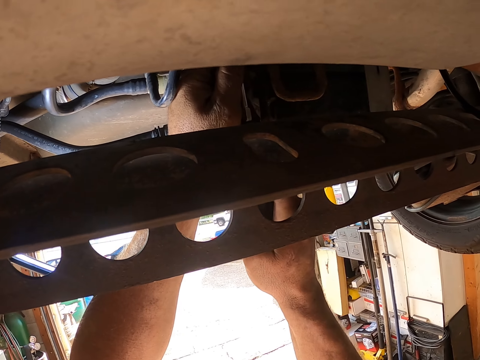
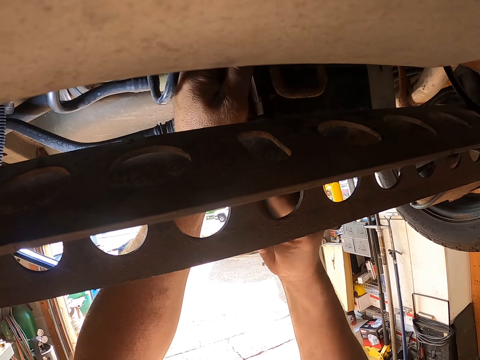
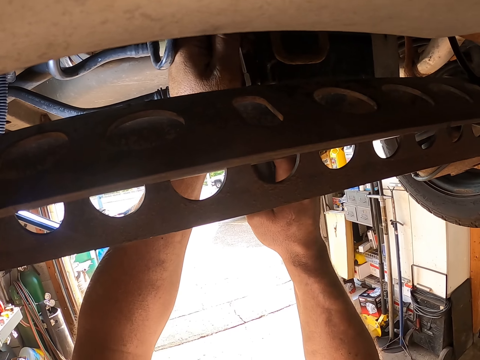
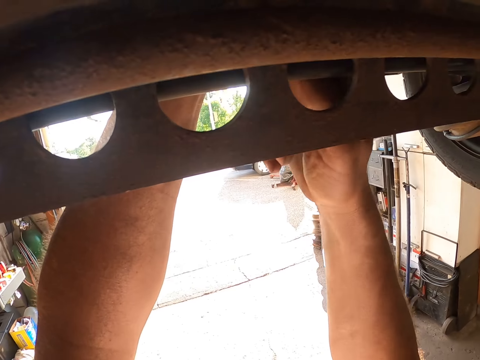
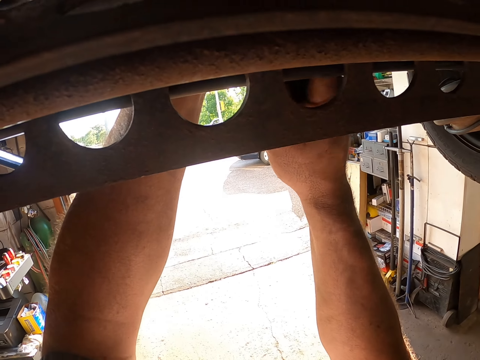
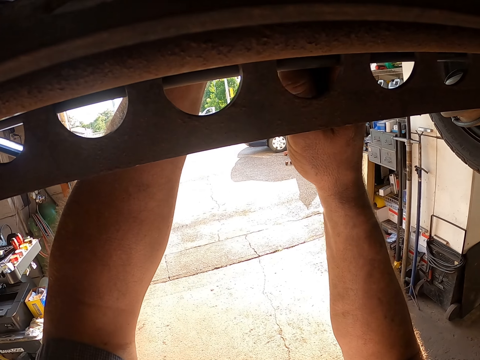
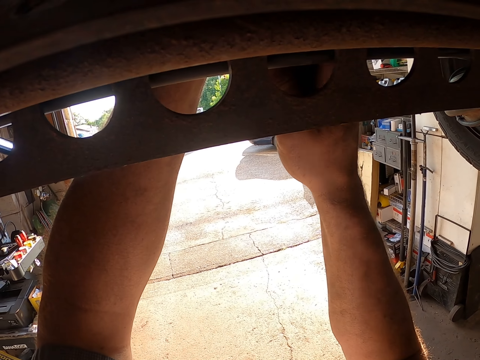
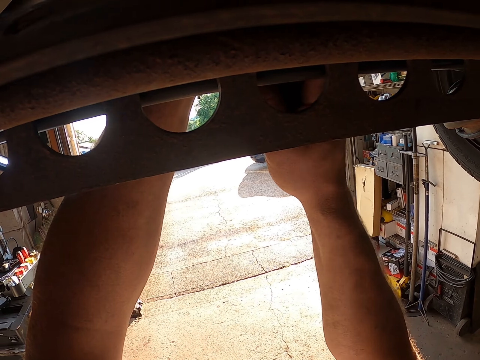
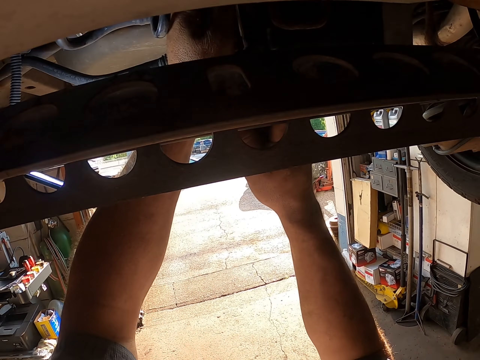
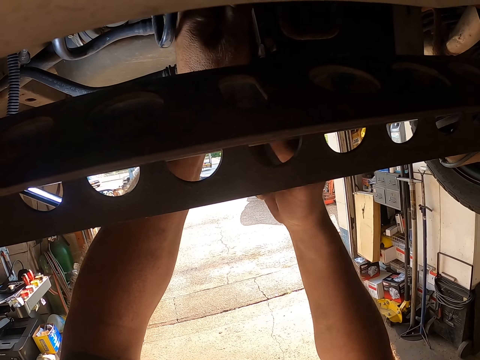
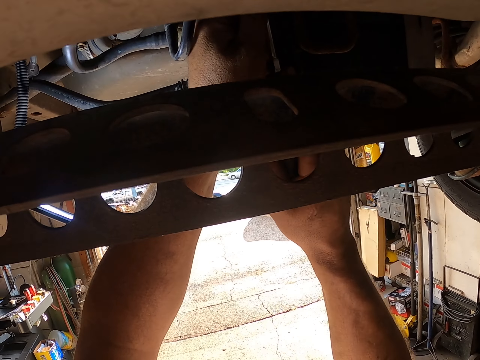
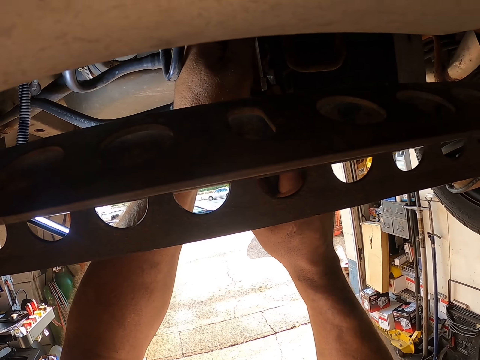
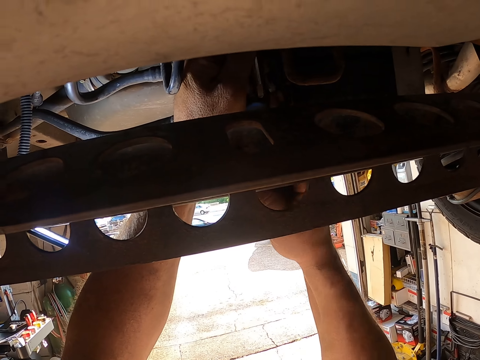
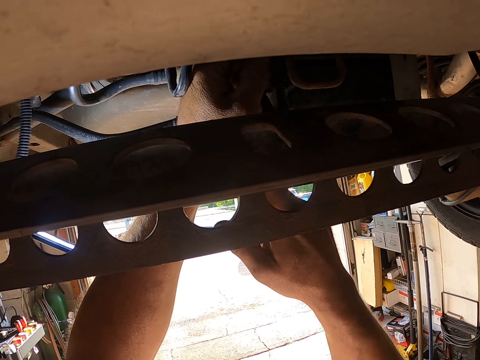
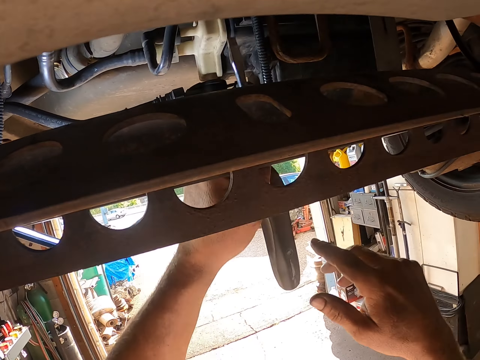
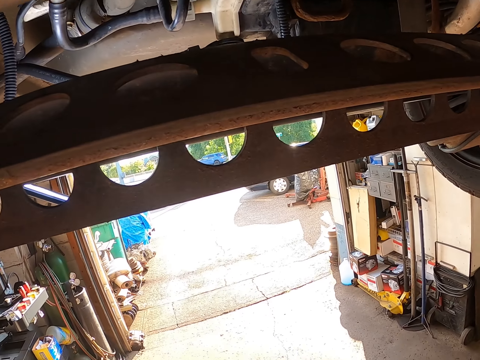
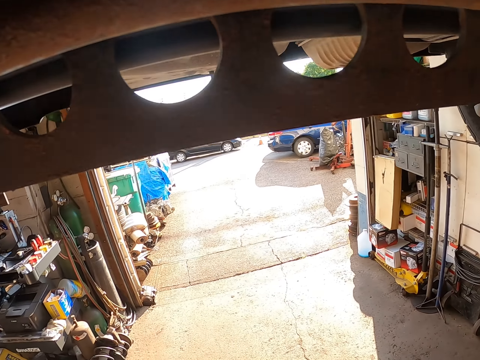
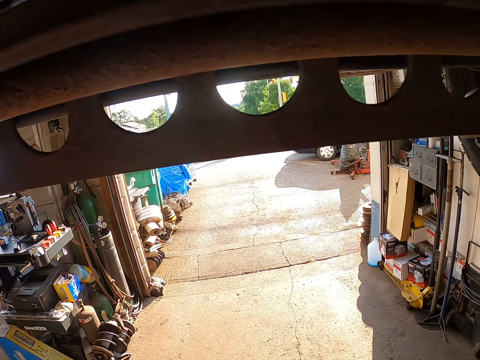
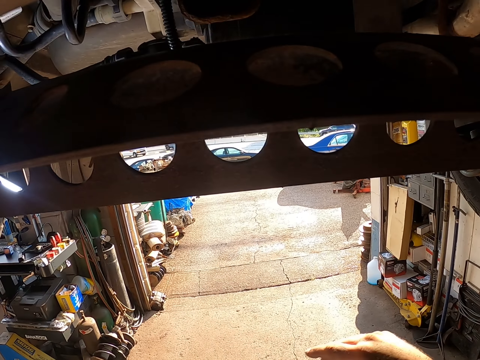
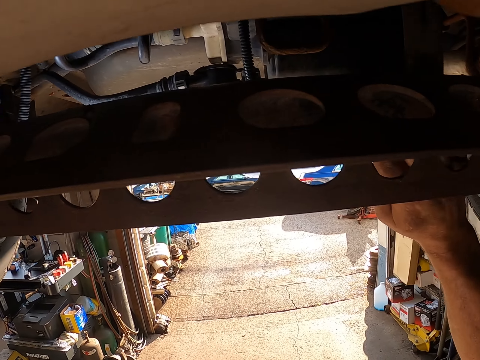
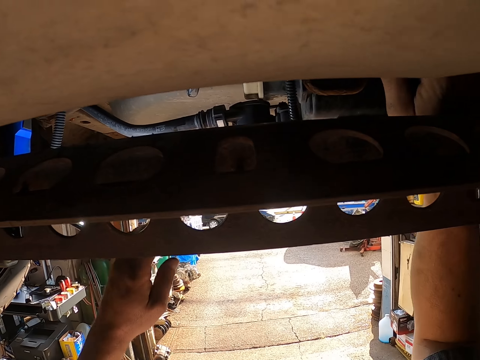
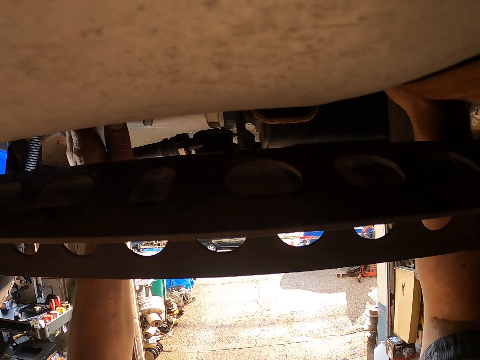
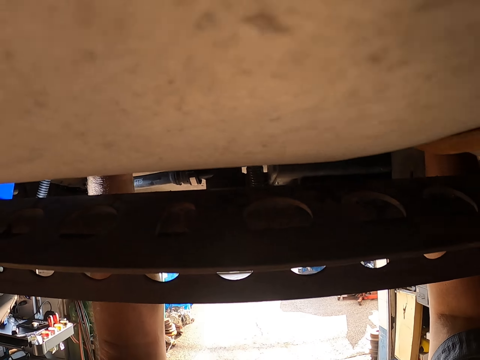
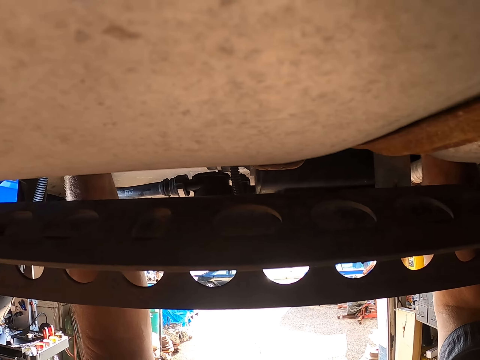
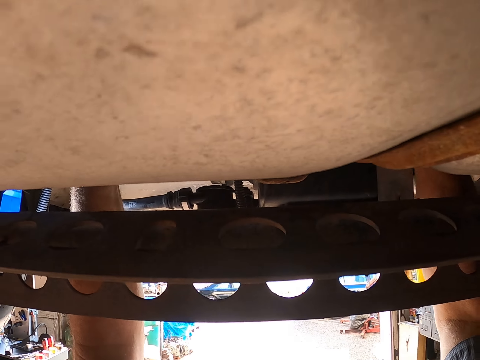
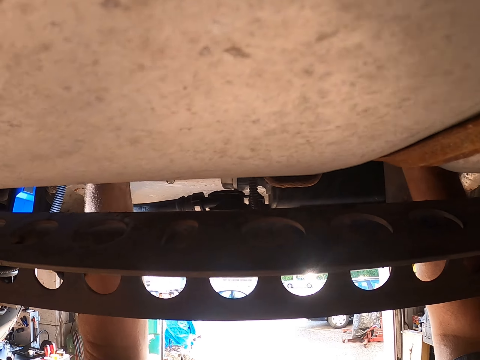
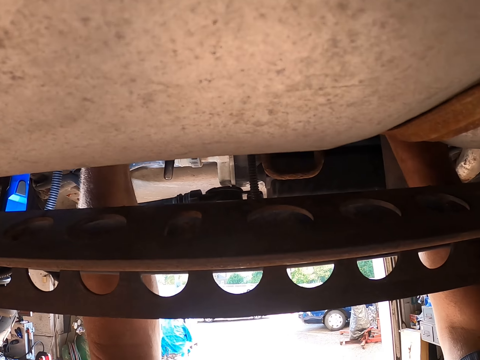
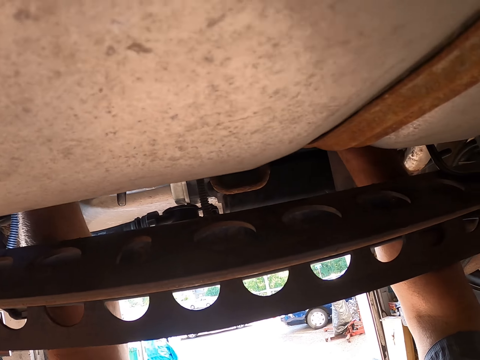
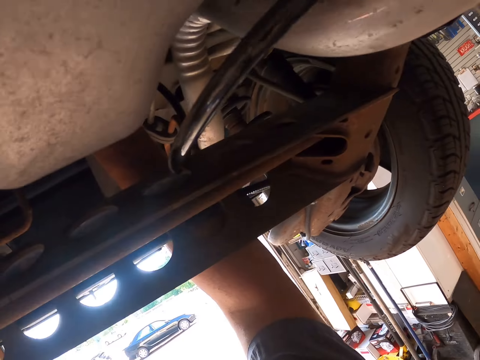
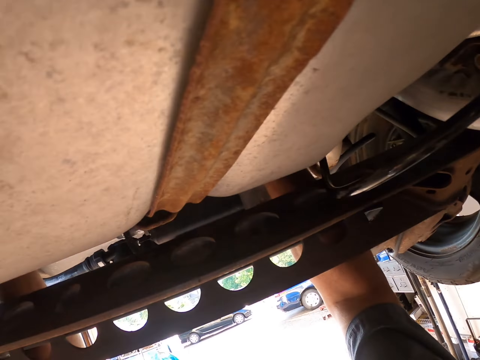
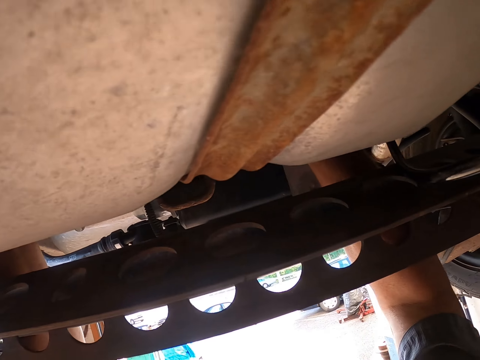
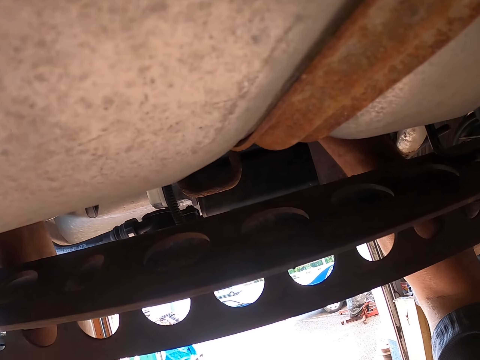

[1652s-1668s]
The camera wearer fixes the car chassis with hands. They touch under the vehicle.

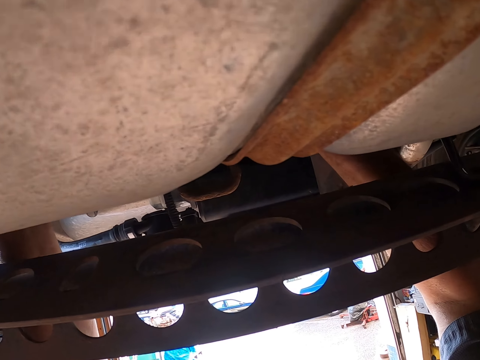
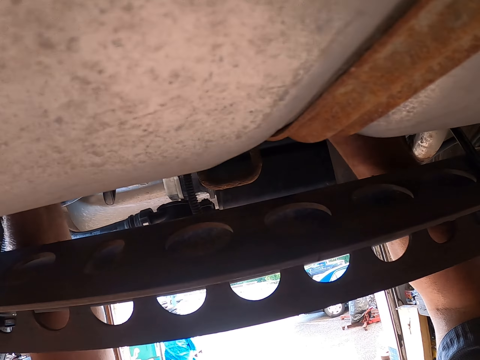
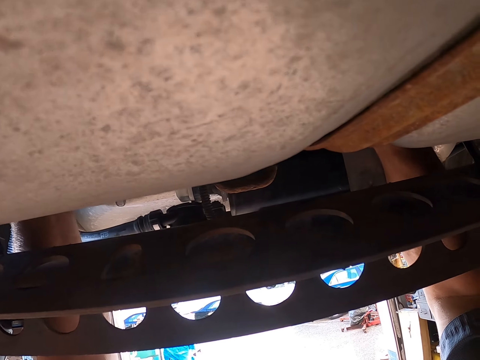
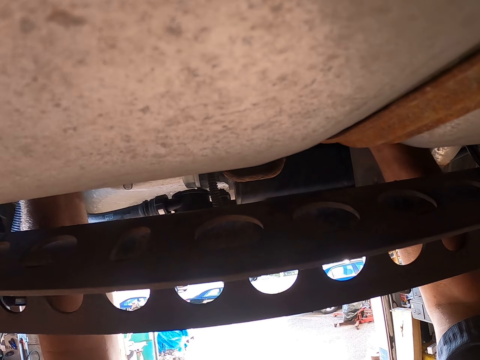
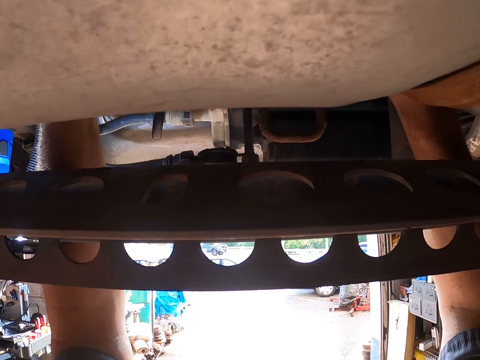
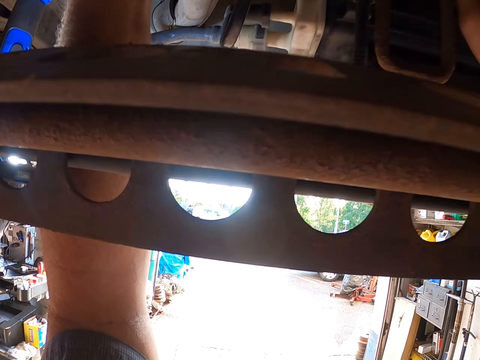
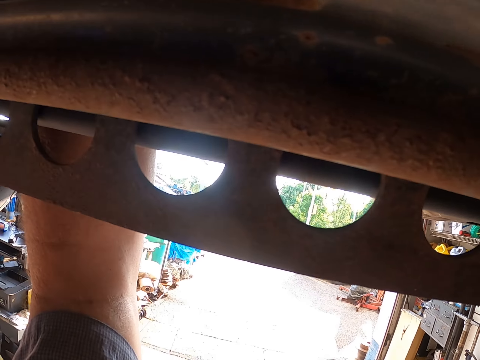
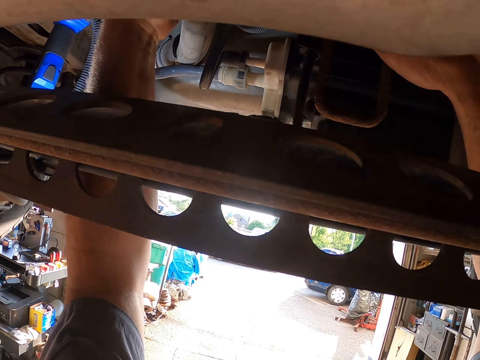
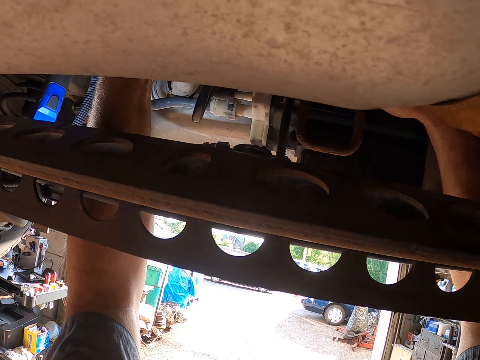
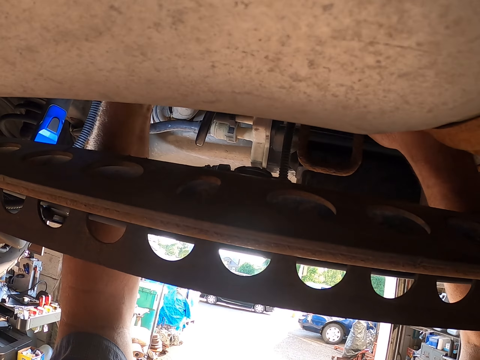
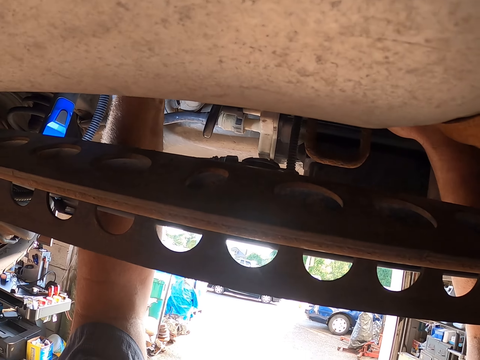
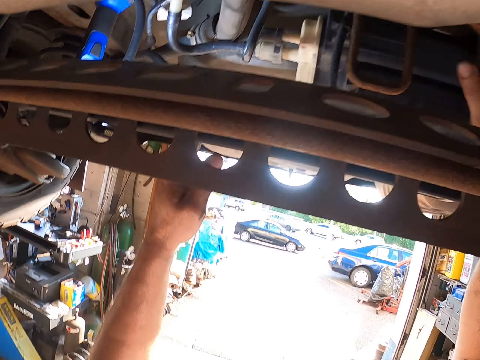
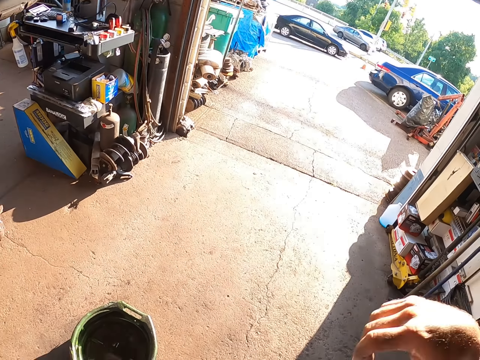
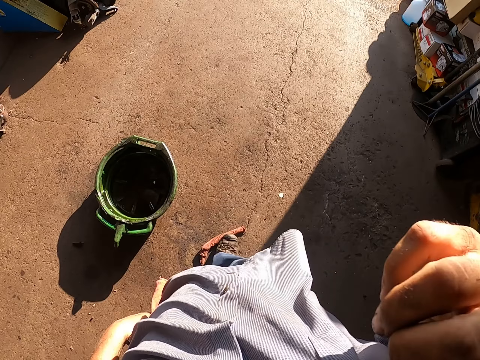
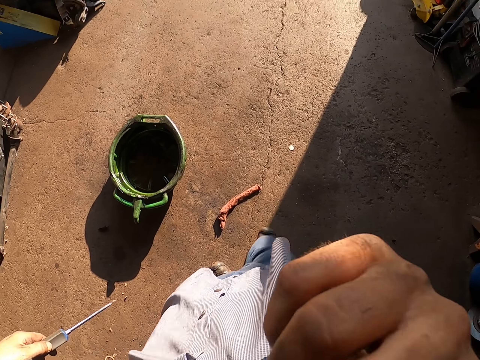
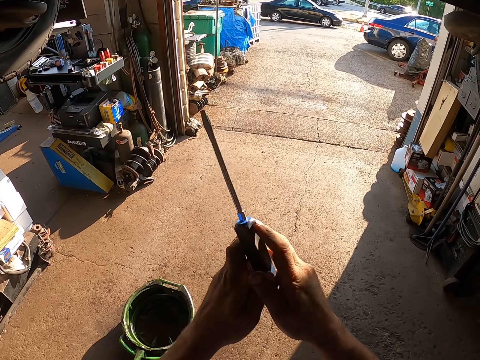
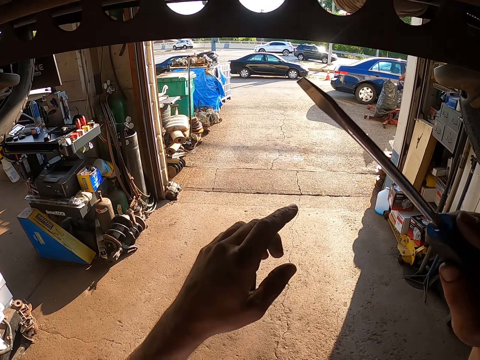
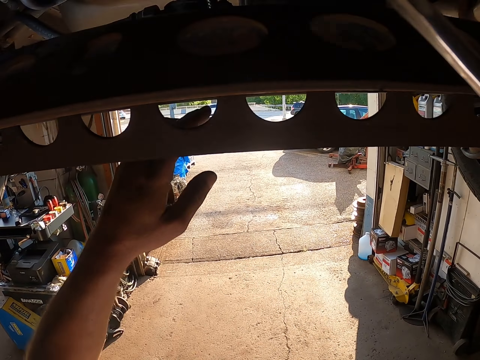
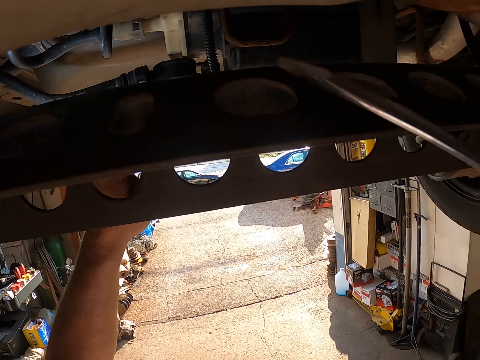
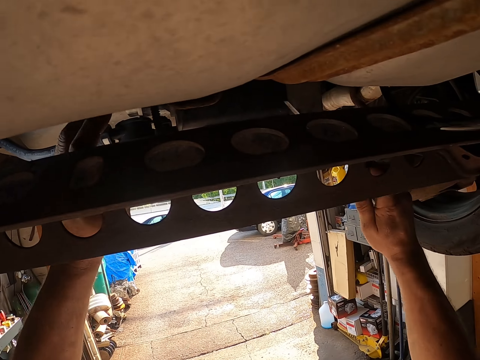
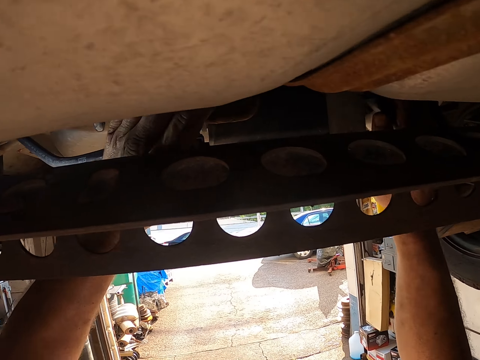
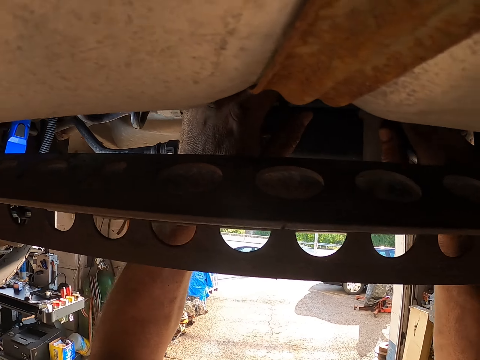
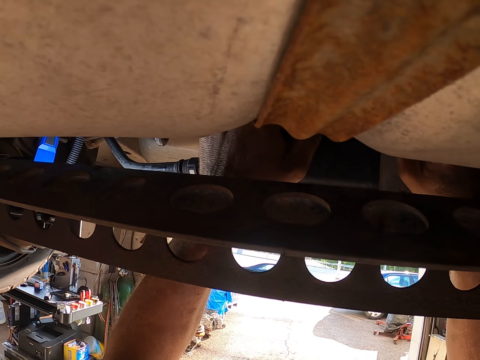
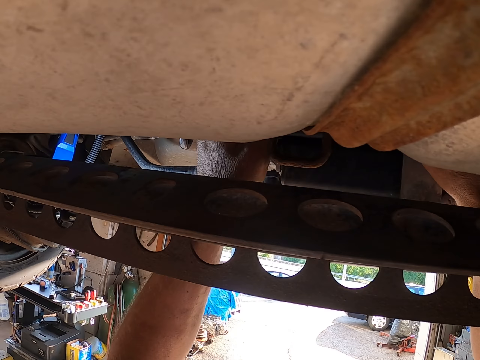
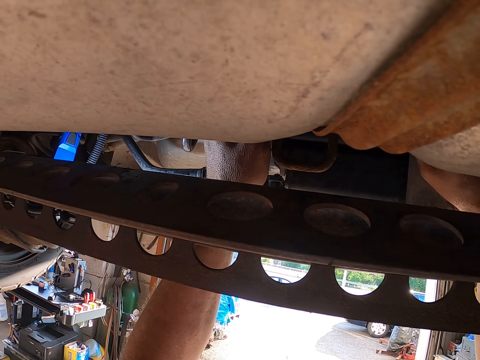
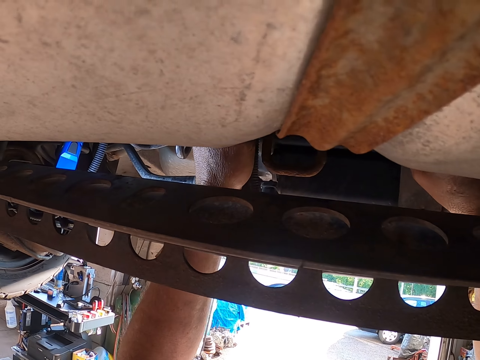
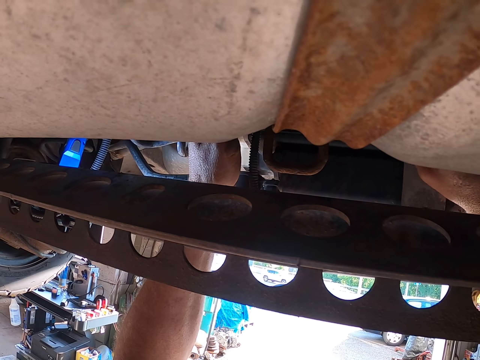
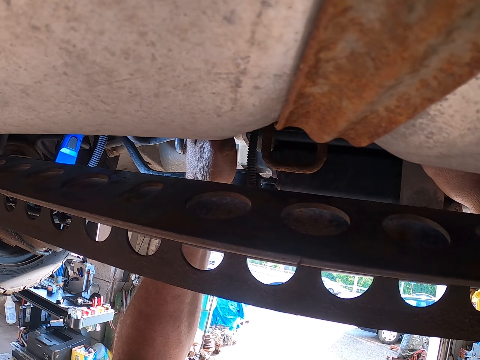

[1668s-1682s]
The camera wearer moves hands away from the car chassis. He holds his shirt. He wipes something. He exchanges the screwdriver to the other hand. He moves both the screwdriver and hand to the car chassis. He fixes the car chassis. He tightens something with the screwdriver.
